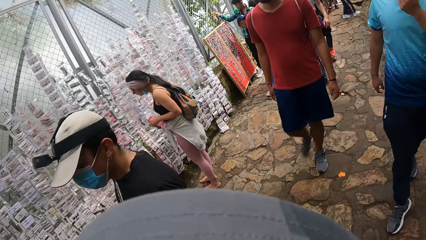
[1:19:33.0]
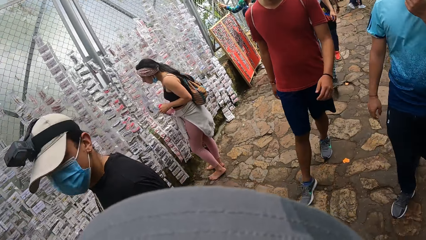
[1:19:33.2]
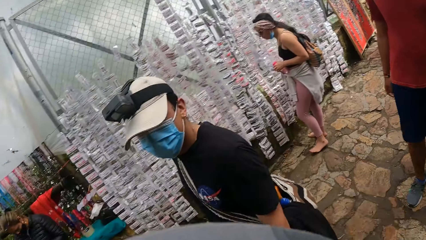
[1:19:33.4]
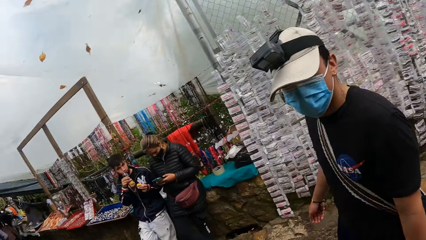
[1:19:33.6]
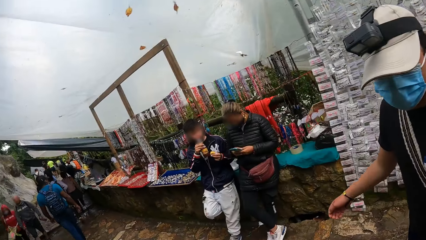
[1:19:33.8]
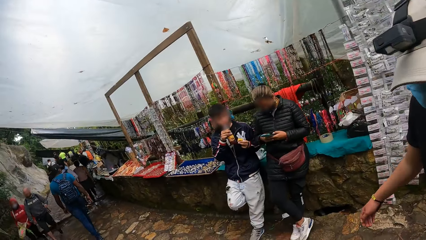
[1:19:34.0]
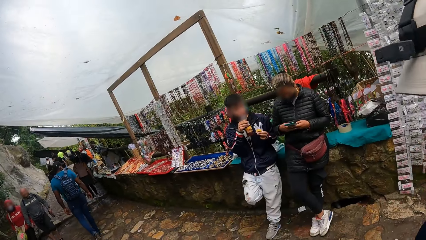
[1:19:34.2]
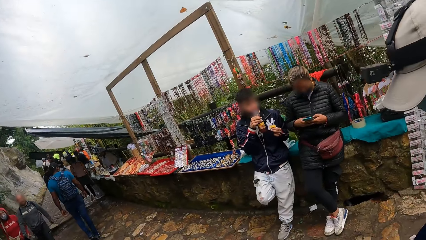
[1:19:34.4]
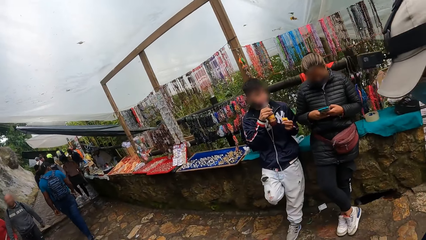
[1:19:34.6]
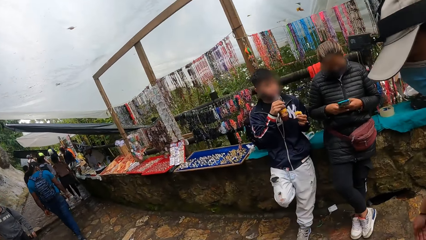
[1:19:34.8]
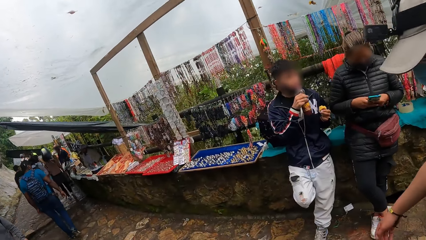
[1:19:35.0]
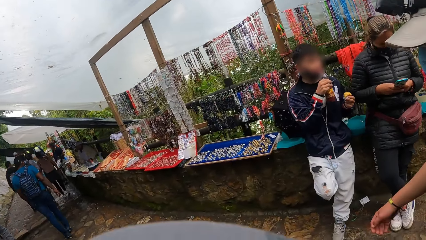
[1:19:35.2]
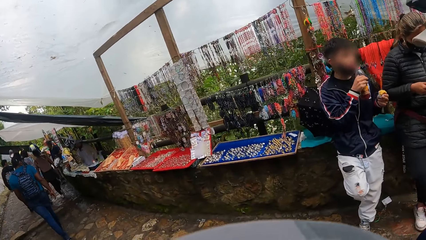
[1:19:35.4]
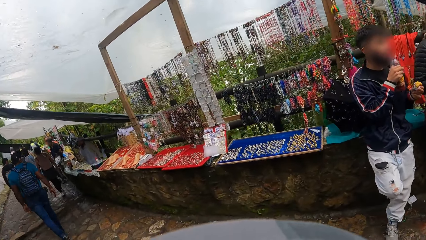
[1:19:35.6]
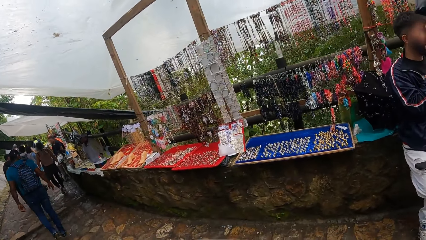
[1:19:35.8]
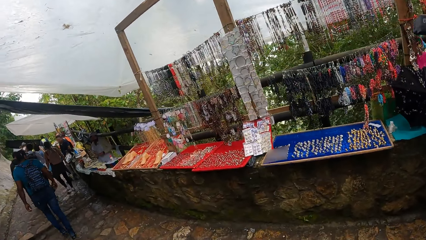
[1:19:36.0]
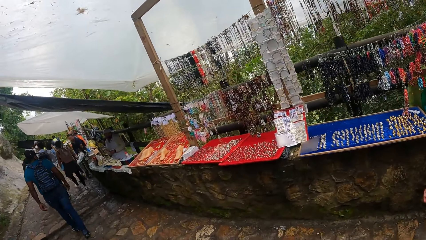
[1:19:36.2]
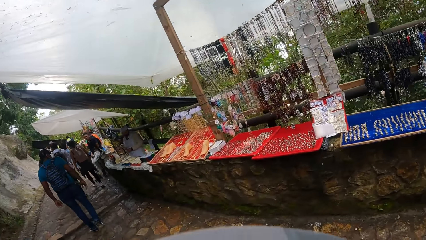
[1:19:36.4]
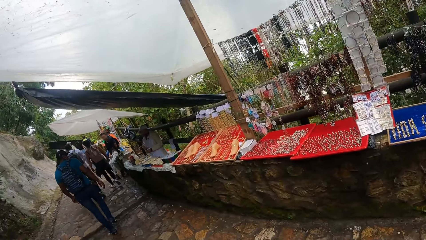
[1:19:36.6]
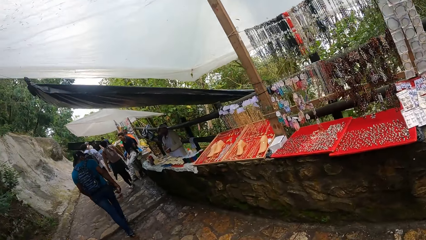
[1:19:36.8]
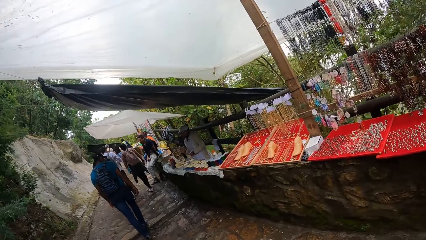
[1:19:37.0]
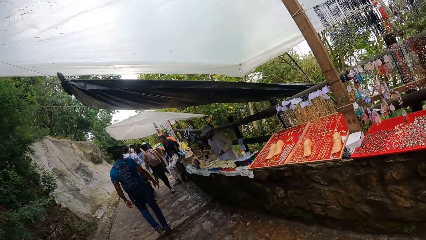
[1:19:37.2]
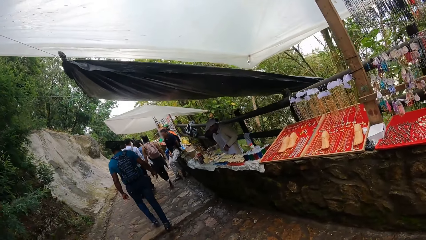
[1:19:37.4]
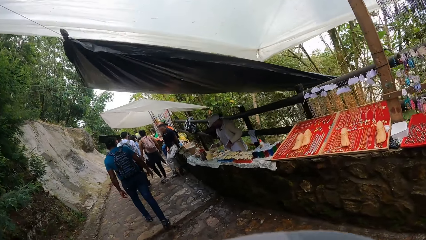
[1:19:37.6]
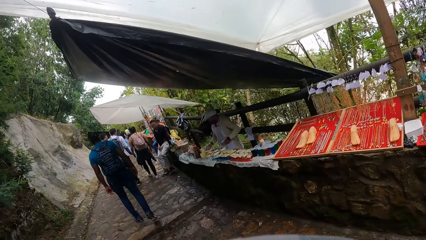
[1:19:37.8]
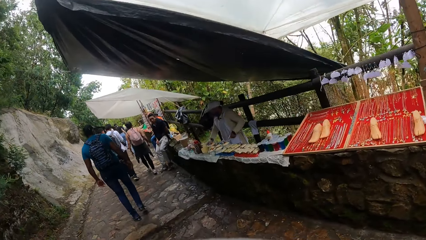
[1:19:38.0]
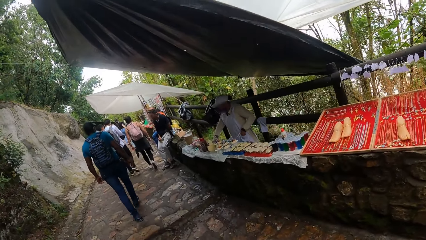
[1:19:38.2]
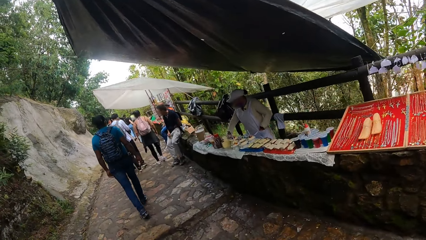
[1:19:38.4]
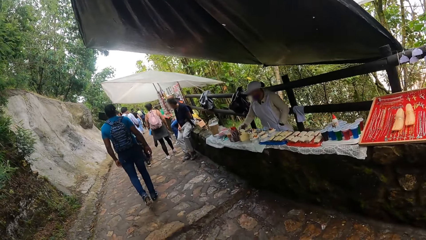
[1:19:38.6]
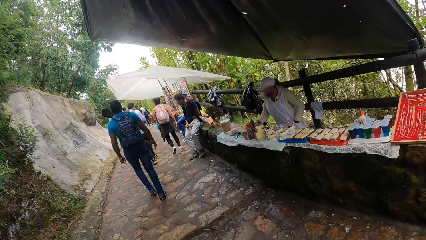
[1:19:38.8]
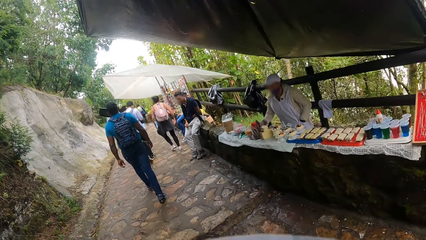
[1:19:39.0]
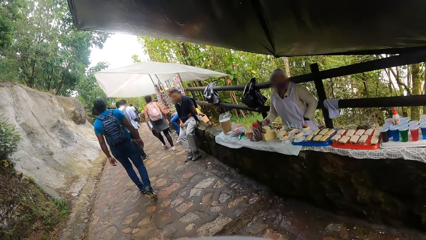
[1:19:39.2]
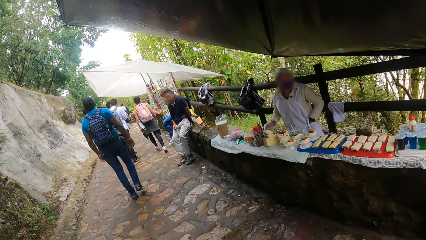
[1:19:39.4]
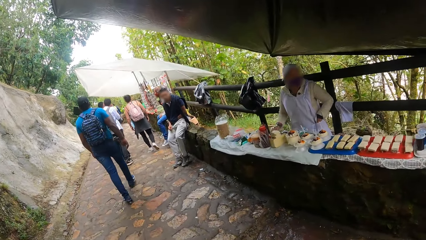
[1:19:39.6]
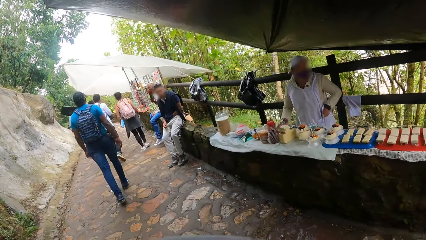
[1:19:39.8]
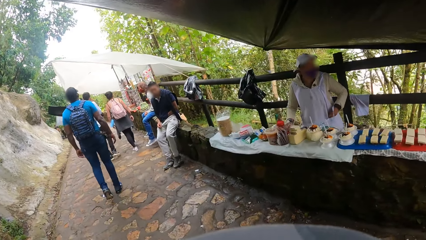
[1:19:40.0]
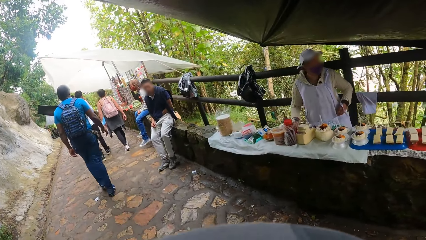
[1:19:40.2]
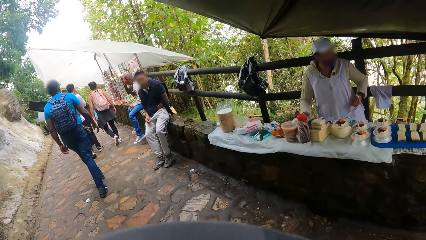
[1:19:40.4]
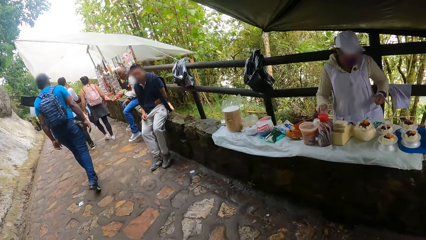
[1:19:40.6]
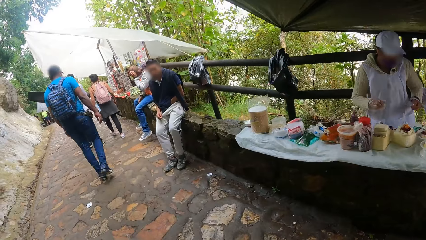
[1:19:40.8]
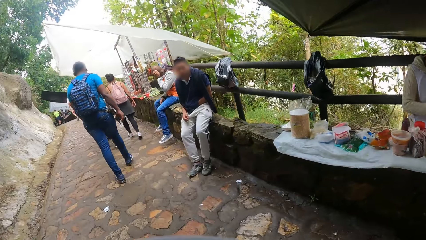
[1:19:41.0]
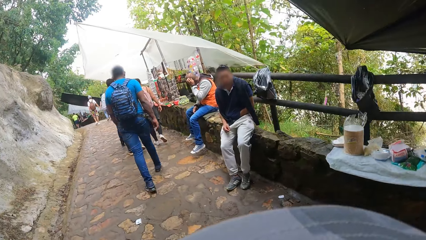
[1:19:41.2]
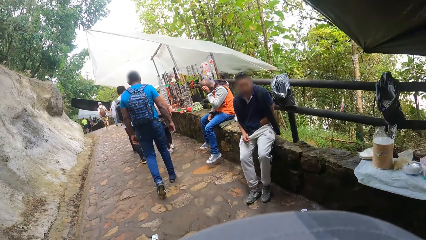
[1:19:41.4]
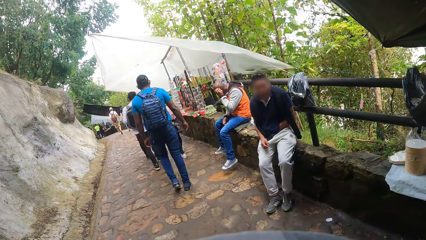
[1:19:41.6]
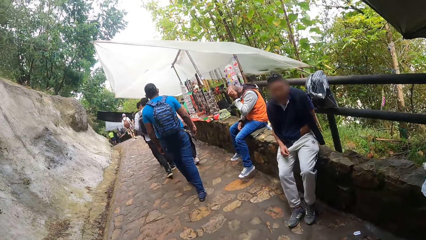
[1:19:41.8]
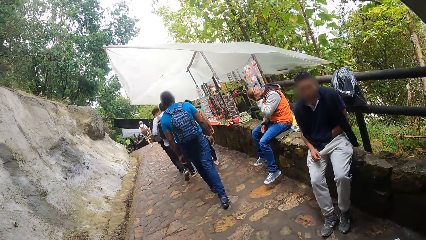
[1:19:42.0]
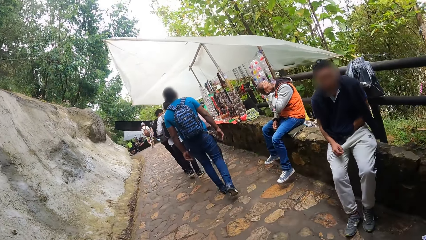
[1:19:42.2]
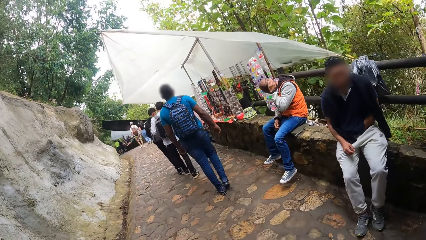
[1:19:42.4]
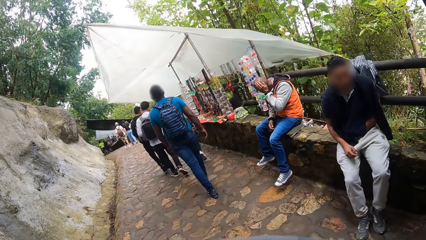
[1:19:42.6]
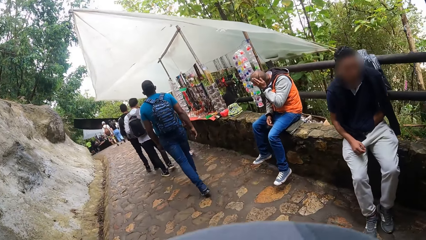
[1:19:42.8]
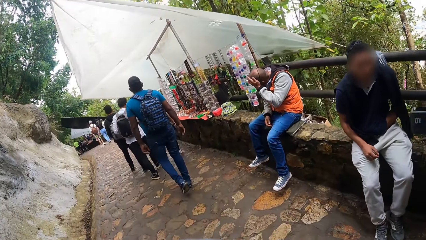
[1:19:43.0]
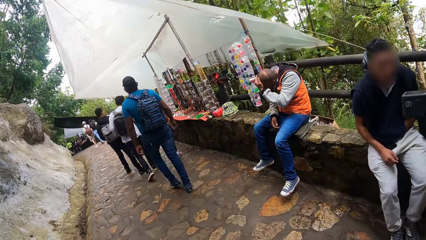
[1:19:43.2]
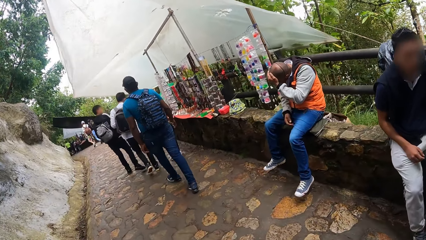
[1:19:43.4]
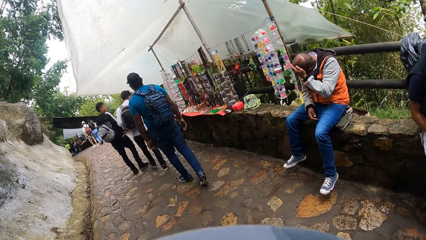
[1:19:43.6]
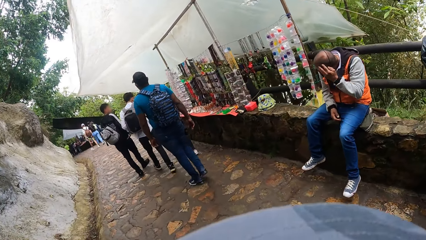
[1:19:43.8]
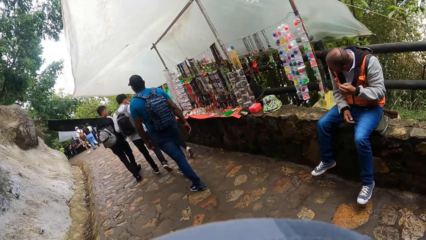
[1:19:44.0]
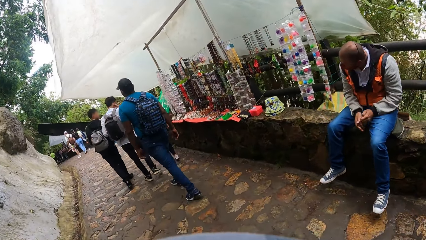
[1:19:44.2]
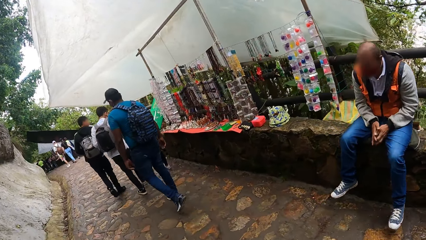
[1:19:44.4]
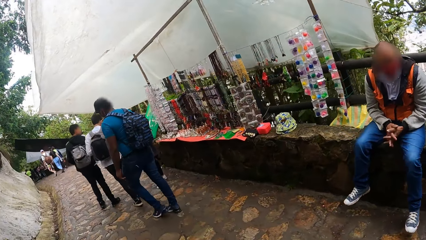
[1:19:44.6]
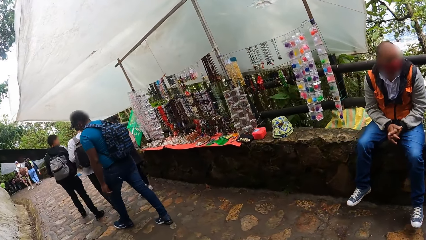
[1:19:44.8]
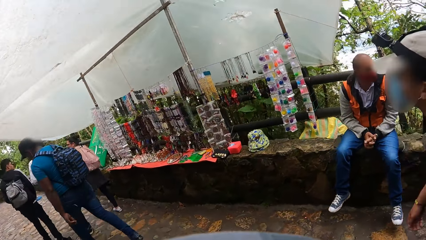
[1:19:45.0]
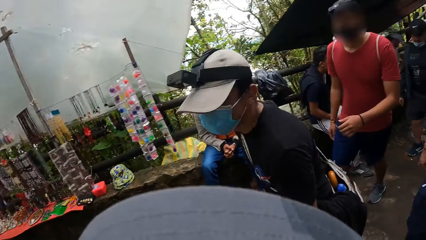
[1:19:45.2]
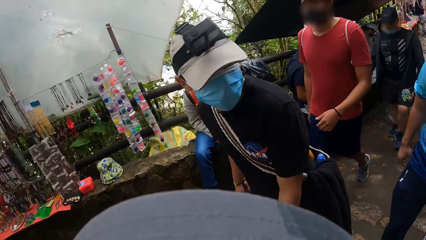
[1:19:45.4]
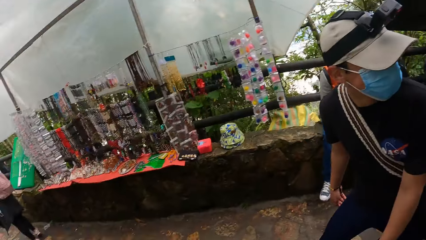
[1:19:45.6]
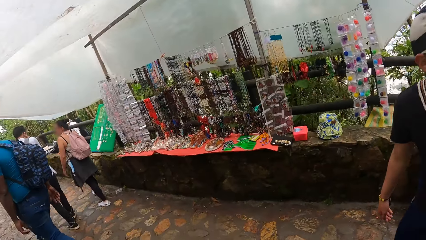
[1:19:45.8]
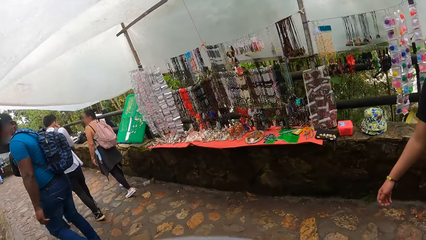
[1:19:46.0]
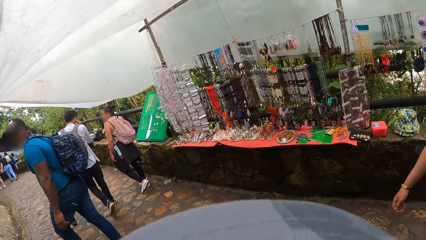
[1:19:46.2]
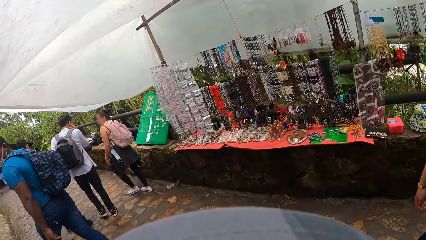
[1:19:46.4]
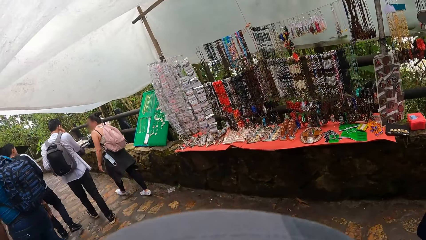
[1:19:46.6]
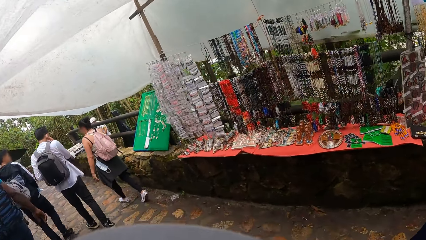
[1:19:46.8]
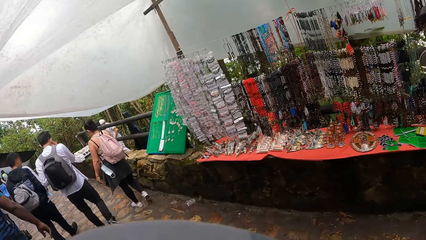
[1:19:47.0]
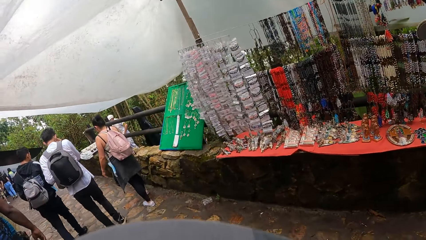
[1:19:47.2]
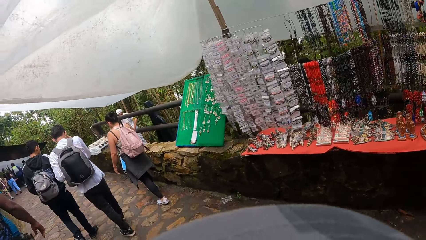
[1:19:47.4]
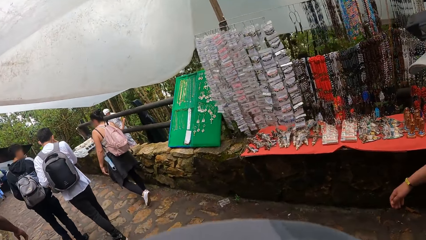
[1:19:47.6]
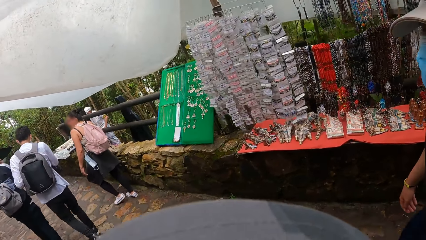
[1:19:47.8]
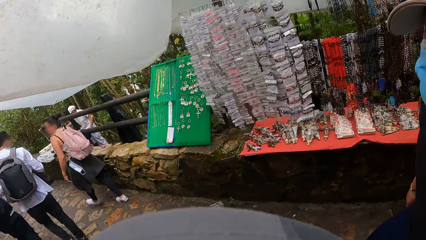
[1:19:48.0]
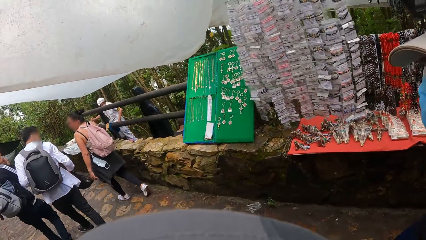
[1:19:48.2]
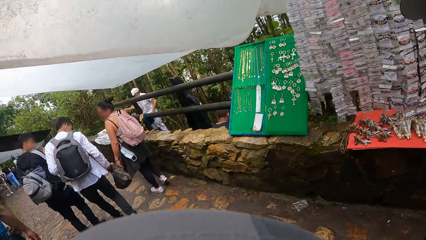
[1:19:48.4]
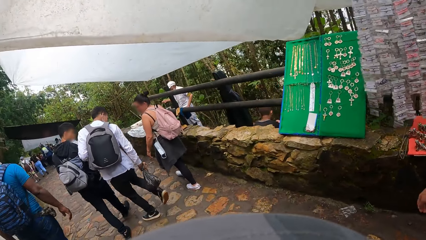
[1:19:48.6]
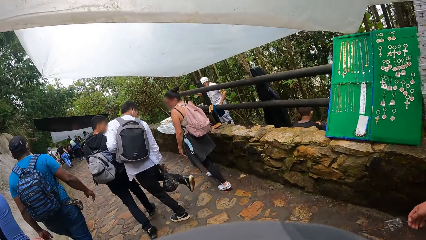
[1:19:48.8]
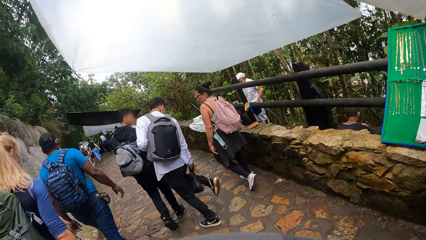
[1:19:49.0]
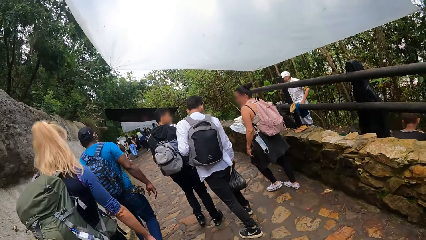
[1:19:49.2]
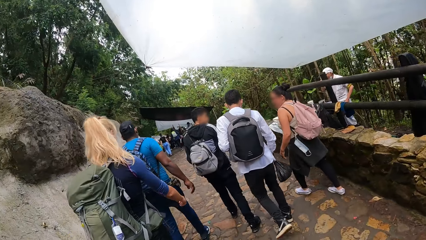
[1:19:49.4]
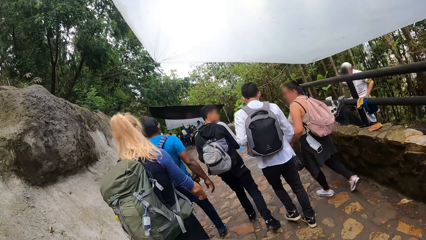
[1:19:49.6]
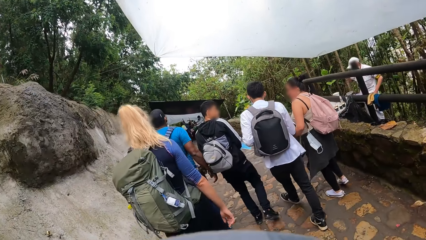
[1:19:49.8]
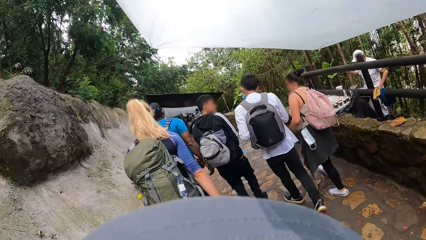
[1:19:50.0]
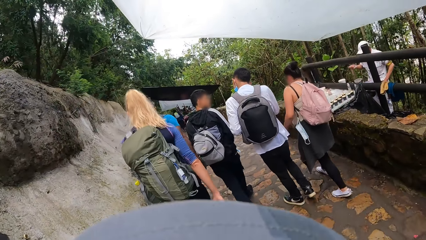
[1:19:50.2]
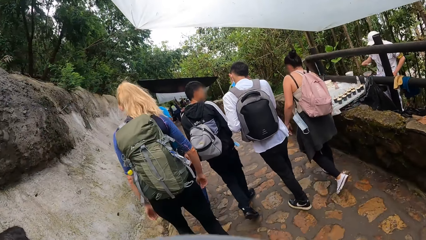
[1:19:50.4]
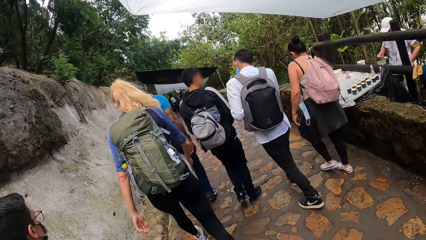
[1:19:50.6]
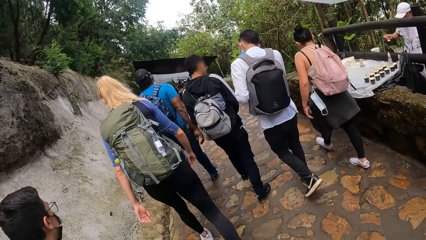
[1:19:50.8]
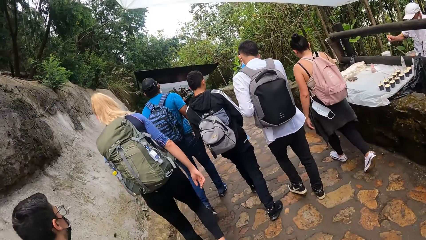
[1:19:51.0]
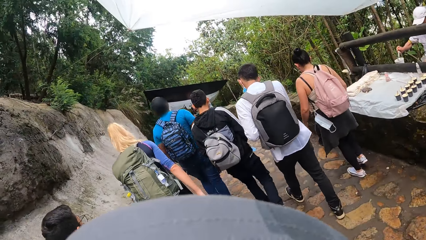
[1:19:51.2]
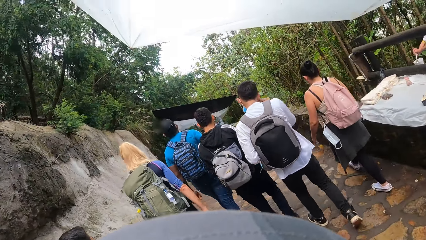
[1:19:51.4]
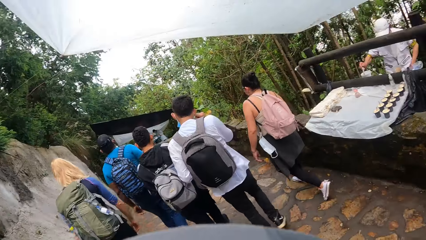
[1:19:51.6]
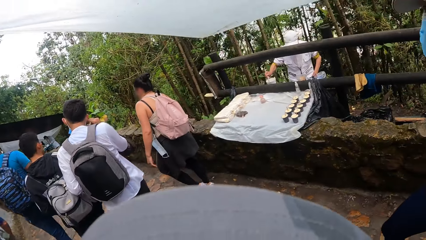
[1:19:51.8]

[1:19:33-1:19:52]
The camera wearer walks at the park. They look around. They walk at the park.
